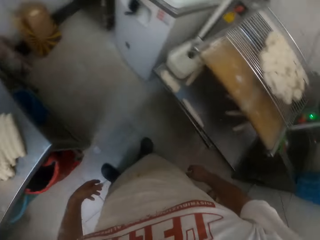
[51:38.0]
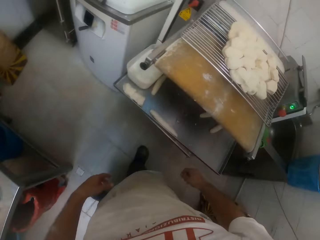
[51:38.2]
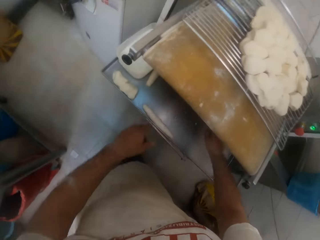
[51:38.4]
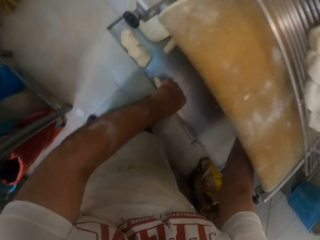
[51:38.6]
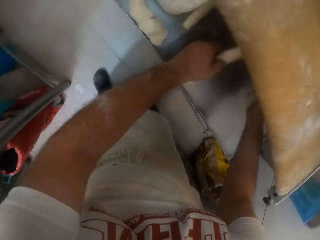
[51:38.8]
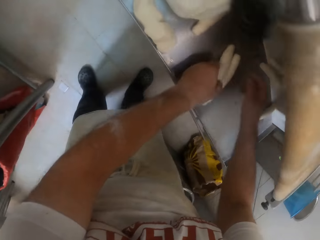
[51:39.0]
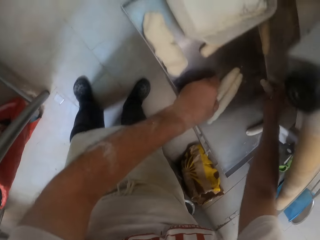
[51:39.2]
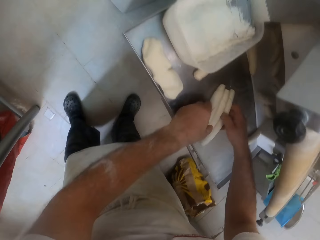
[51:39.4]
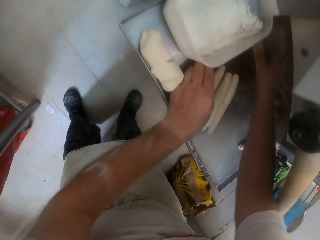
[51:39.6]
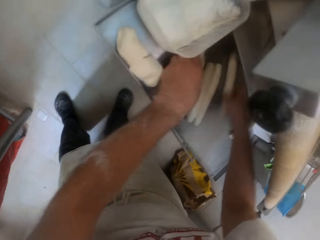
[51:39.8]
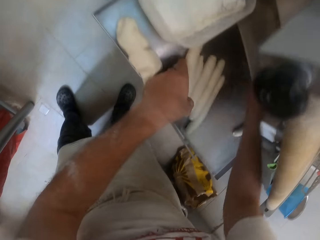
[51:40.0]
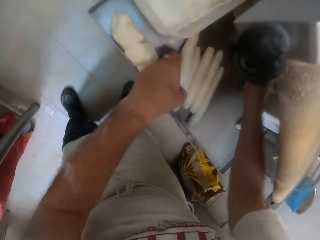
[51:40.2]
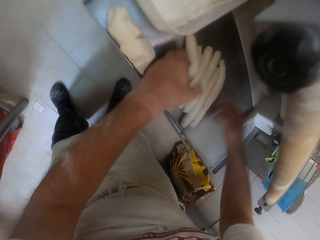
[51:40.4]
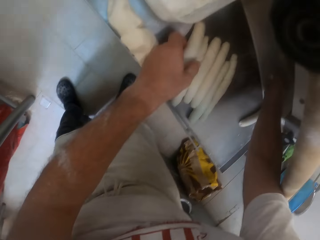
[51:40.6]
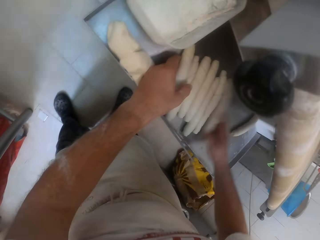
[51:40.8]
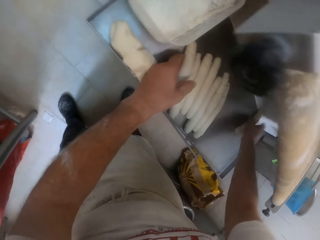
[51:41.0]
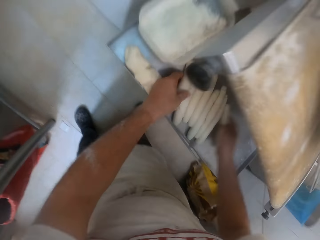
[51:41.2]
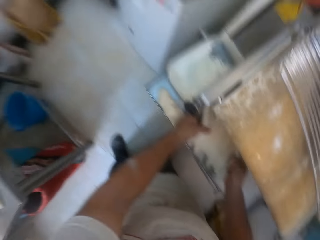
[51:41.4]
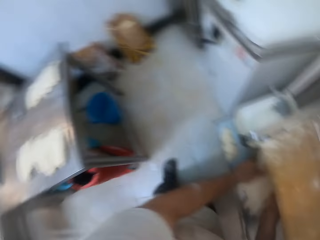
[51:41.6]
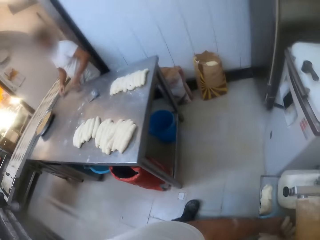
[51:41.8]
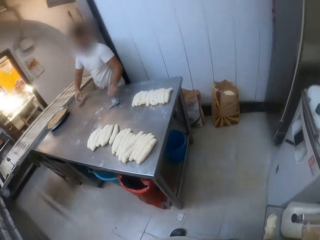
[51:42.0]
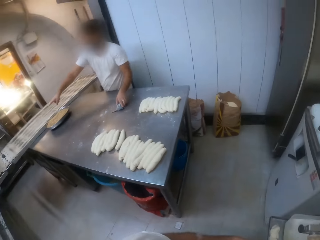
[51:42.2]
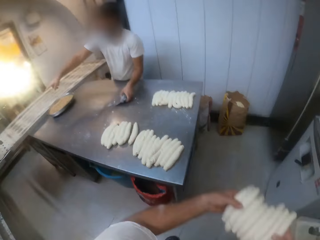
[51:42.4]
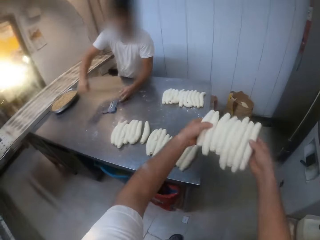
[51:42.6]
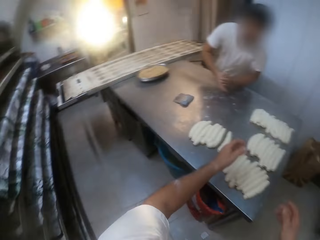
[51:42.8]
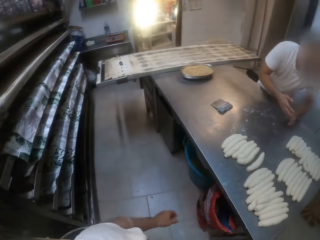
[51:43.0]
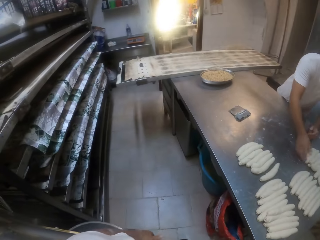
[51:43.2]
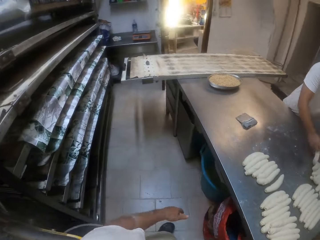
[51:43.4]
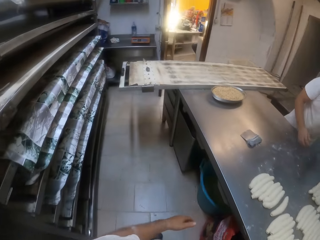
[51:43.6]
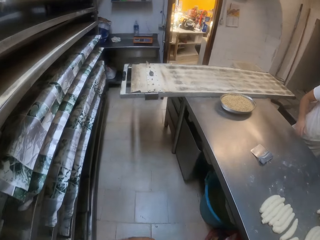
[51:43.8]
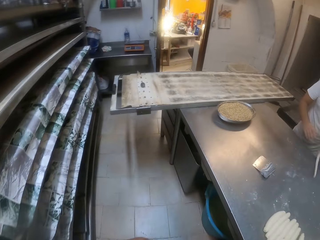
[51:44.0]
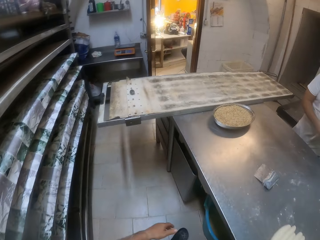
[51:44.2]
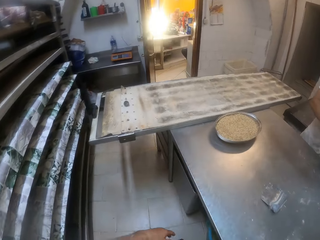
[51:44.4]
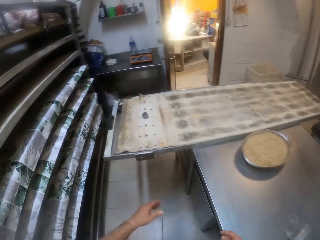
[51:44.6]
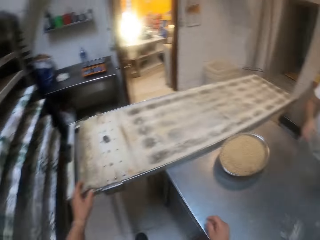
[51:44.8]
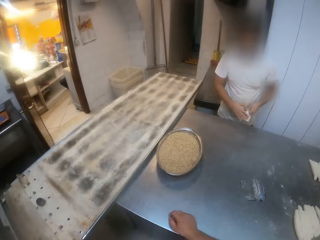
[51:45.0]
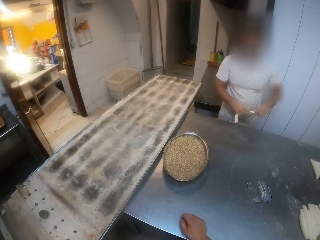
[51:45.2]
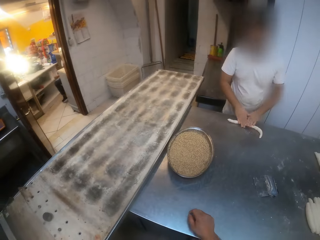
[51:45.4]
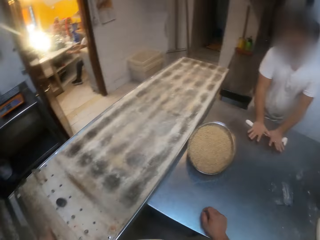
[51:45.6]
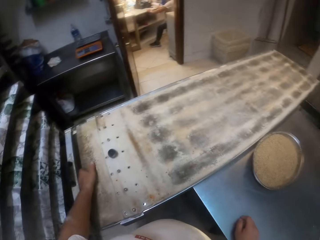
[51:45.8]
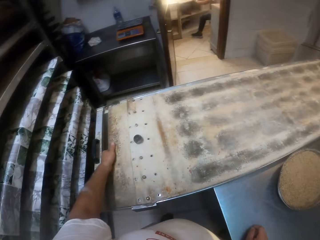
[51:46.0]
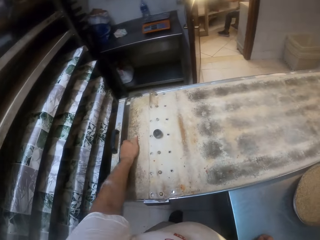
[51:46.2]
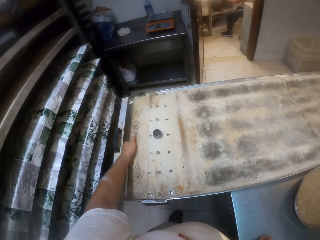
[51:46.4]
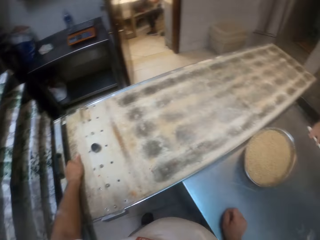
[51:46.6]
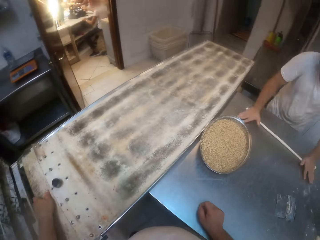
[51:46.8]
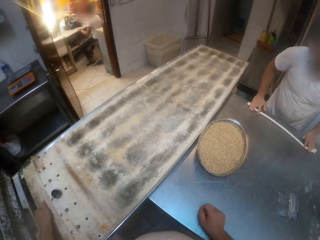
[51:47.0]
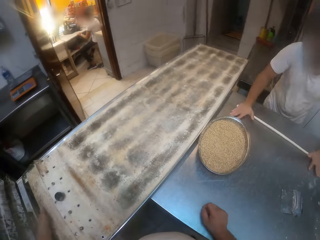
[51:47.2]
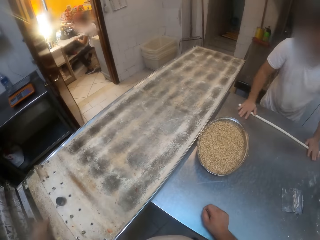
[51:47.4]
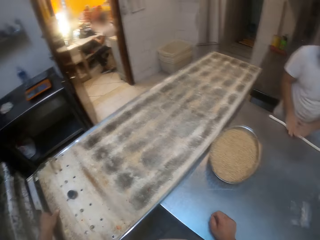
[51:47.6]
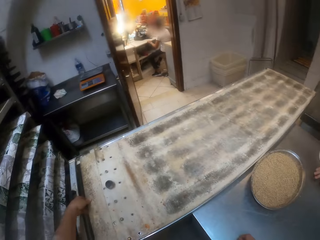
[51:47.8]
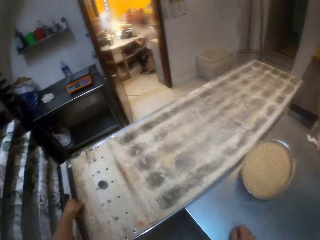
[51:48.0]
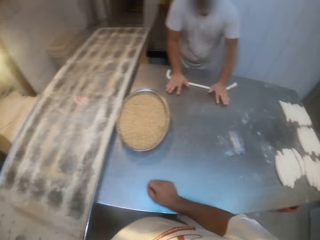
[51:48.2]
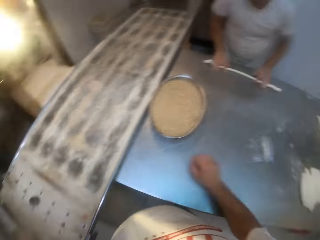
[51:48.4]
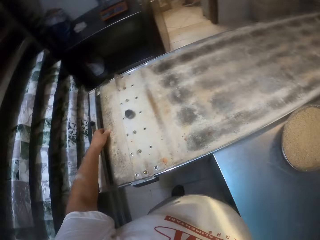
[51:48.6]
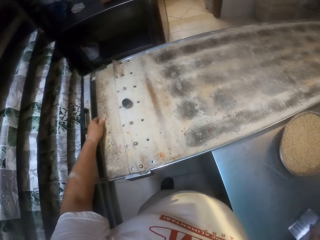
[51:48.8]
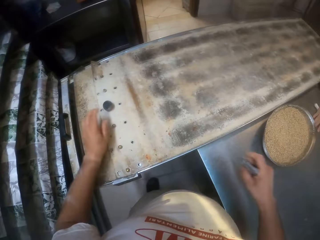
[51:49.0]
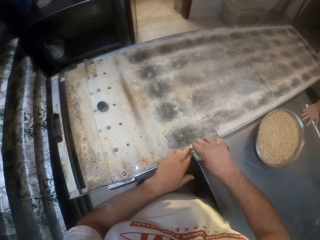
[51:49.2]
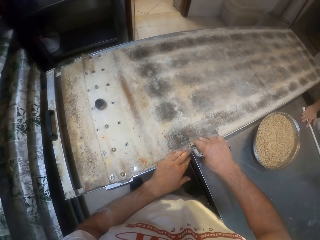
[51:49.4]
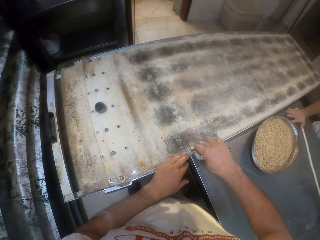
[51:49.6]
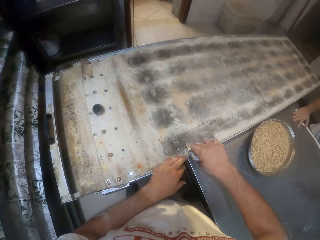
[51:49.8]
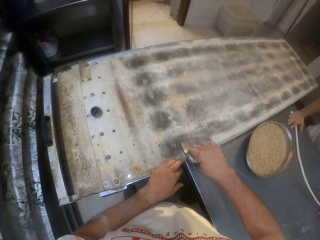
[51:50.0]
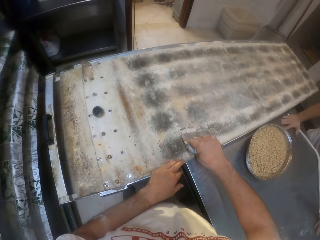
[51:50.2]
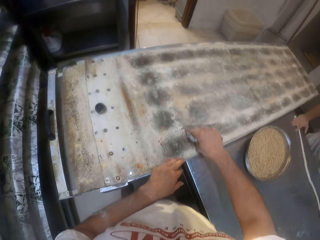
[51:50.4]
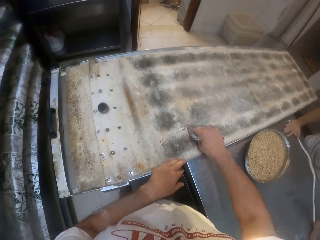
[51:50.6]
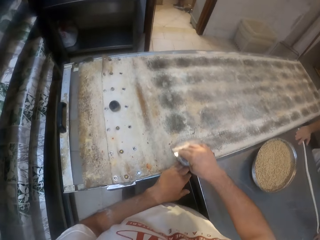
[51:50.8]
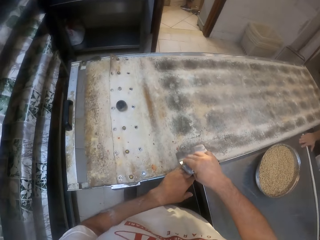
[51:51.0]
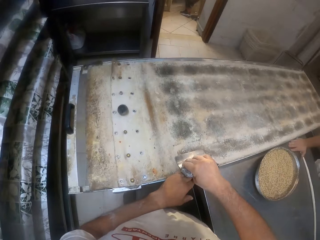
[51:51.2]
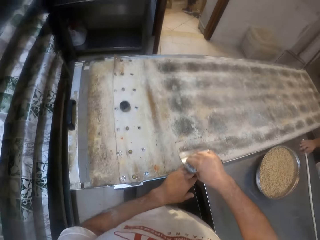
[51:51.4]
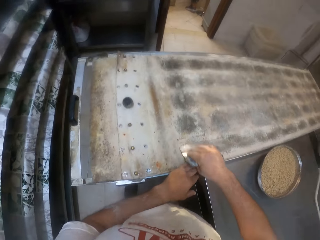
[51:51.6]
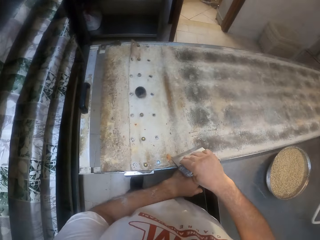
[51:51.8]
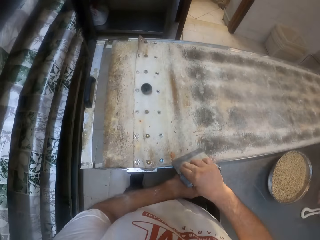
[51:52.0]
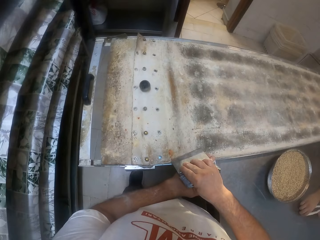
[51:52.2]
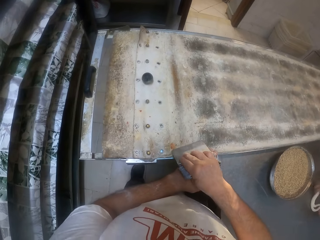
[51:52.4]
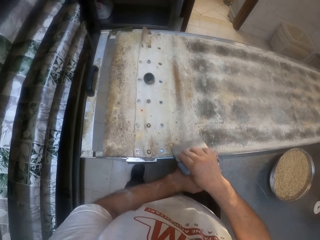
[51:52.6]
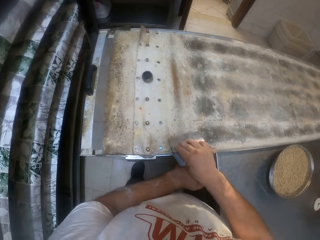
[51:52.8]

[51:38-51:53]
The camera wearer packs the doughs on the tray in the dough roller with both hands. He takes dough. A man moves the dough cutter on the table with his left hand. The camera wearer drops the doughs on the table with both hands. The man picks up the dough on the table with his right hand. The camera wearer walks beside the table. He holds the tray on the table with his left hand. The man rolls the dough on the table with both hands. The camera wearer touches the tray. He scrapes dirt off the tray with the dough cutter in his right hand.

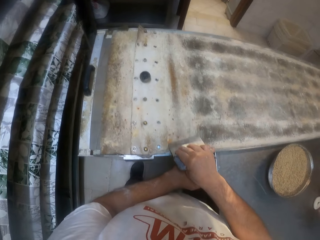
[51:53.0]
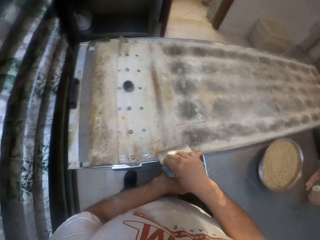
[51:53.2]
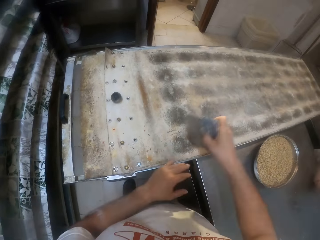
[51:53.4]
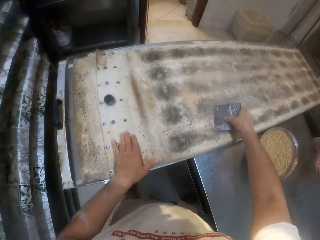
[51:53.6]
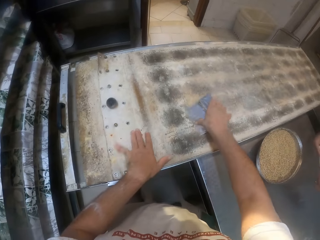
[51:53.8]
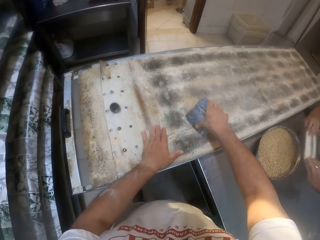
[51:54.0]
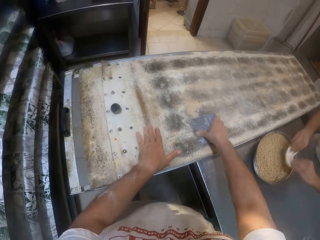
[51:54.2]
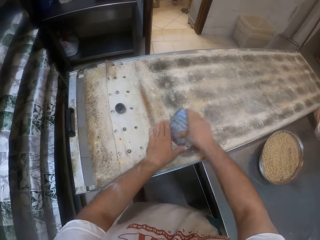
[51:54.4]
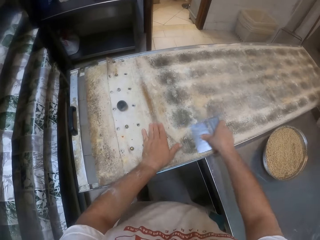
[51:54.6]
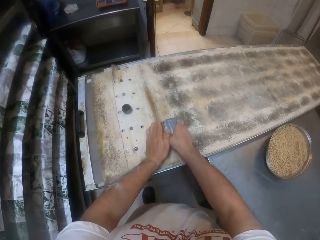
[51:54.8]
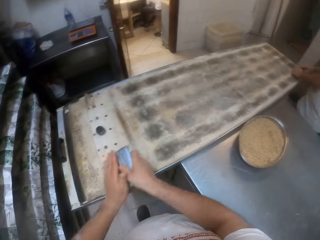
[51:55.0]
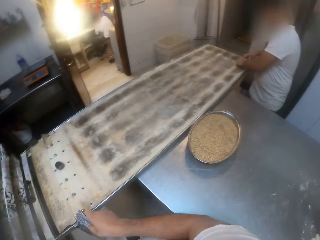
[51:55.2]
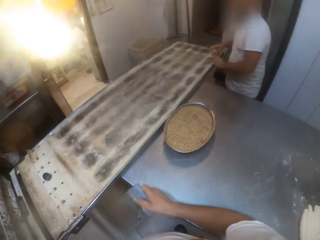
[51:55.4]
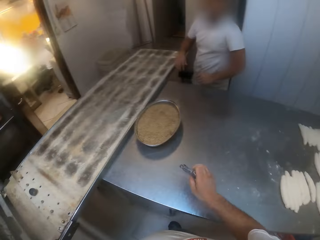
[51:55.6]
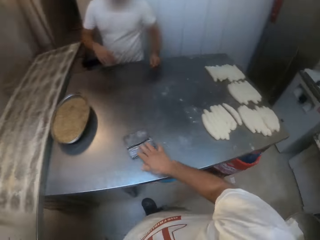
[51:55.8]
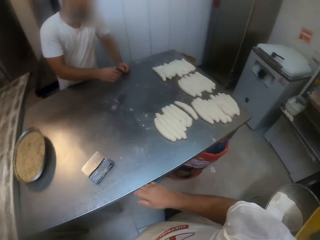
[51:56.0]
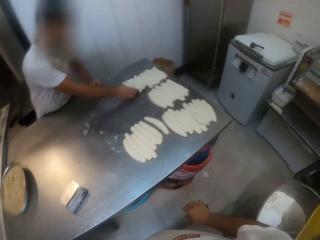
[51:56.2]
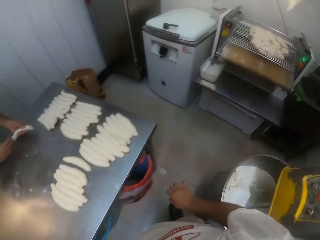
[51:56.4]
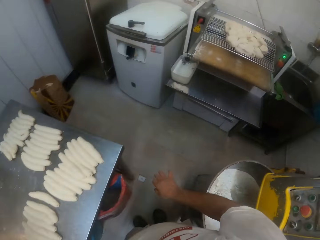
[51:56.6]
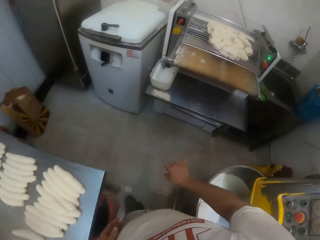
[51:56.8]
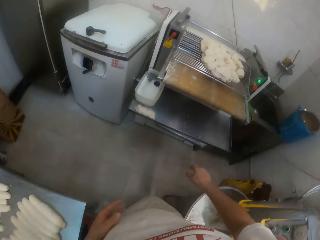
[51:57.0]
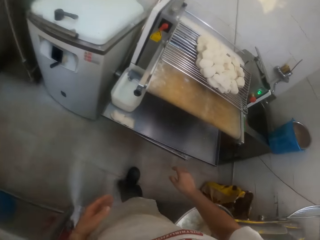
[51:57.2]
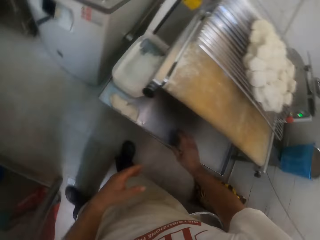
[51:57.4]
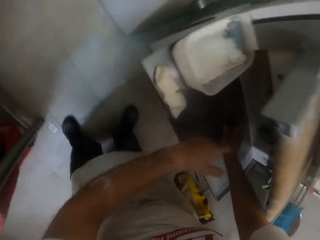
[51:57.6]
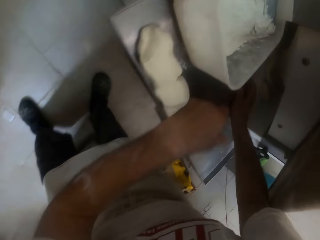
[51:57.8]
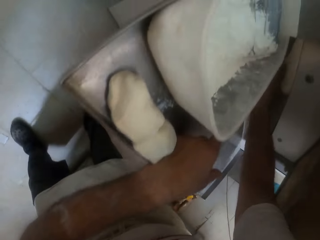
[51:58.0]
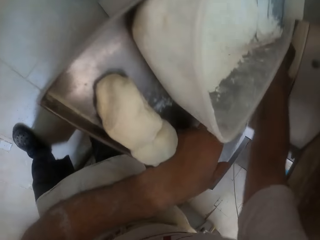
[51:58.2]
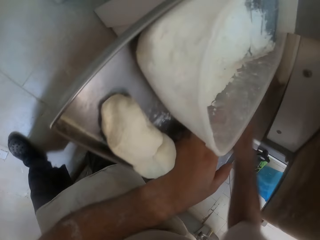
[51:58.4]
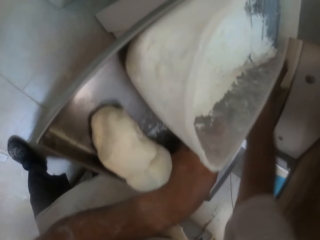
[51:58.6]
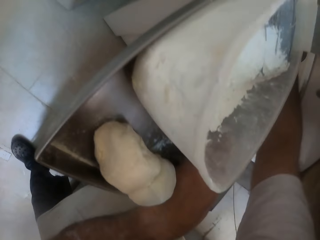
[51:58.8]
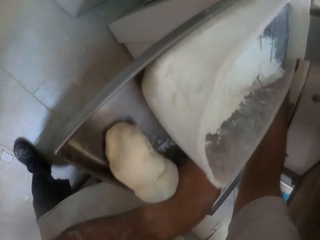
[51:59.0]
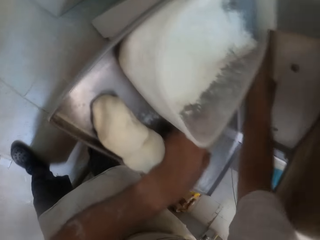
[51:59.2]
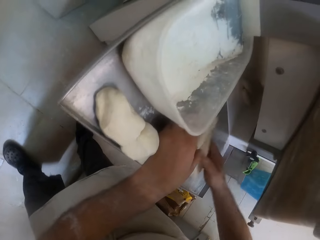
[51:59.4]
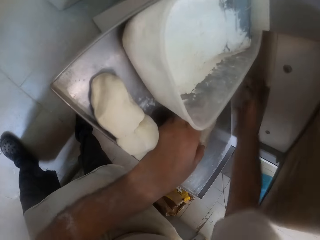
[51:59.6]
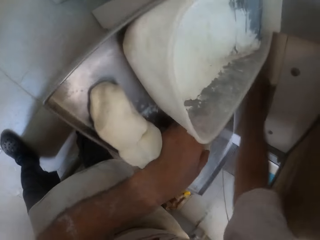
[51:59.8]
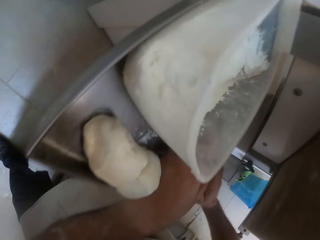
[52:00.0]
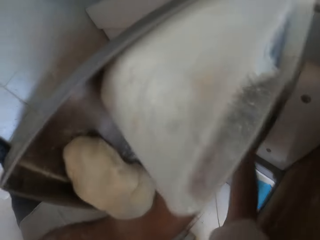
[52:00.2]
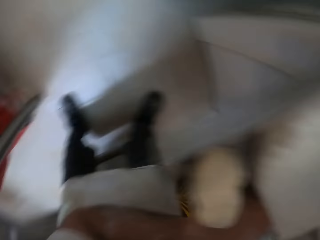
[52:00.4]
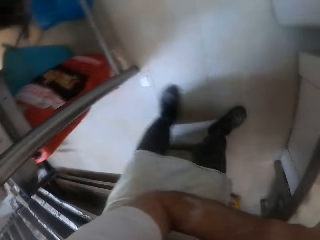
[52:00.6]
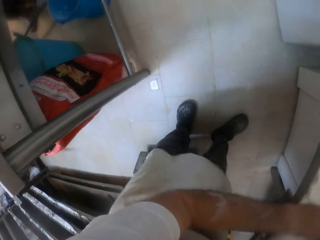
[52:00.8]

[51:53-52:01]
The camera wearer packs dirt on the tray with the dough cutter in his right hand. He drops the dough cutter on the table with his right hand. He walks in the room. He gathers the doughs on the tray in the dough roller with his right hand.
